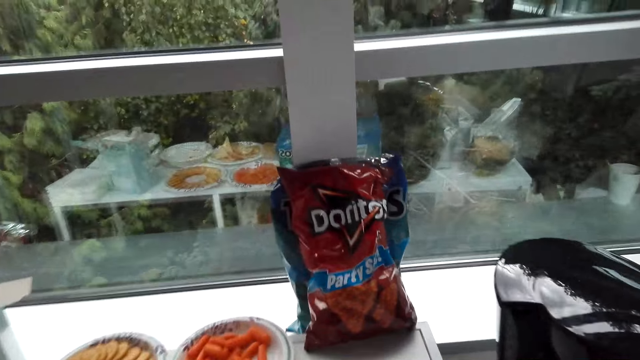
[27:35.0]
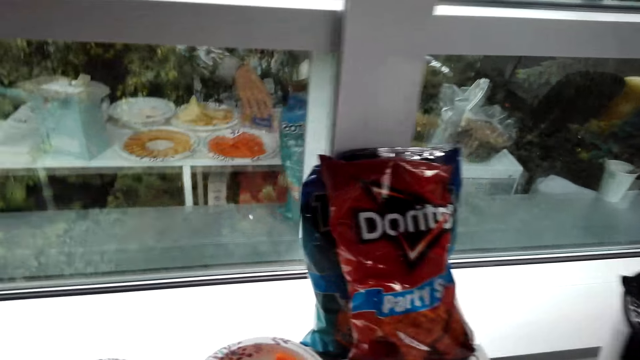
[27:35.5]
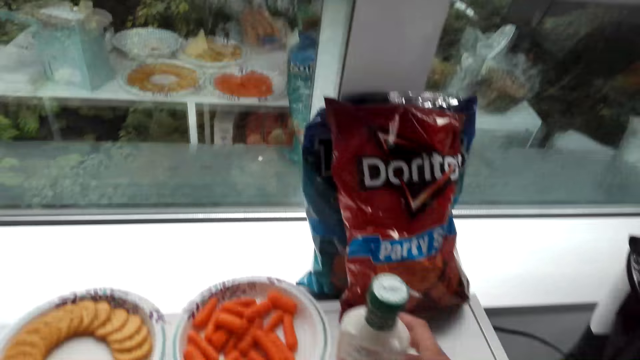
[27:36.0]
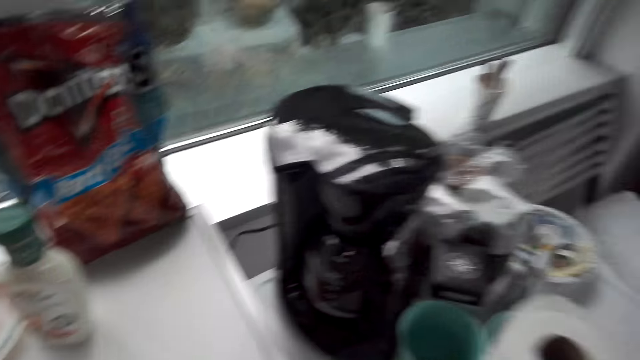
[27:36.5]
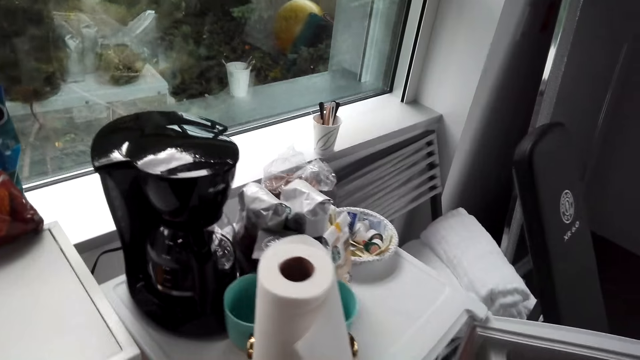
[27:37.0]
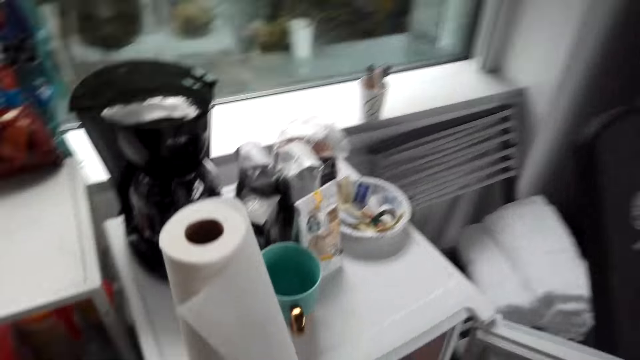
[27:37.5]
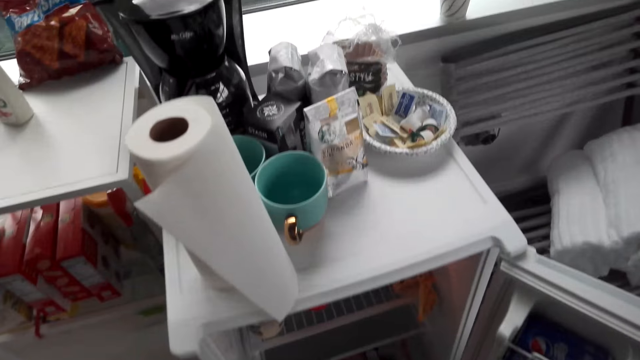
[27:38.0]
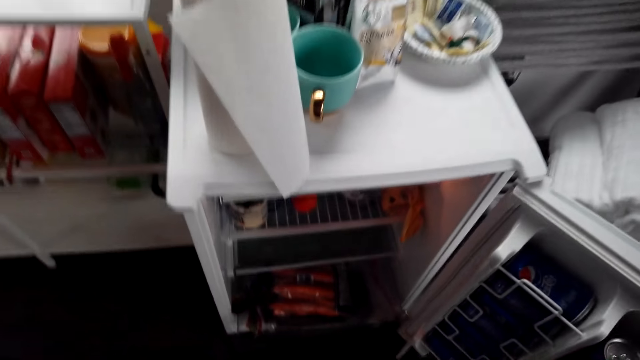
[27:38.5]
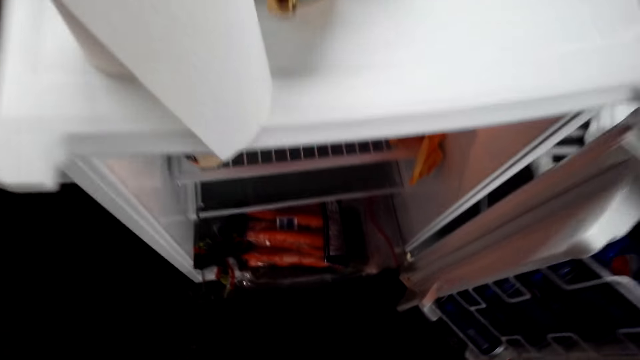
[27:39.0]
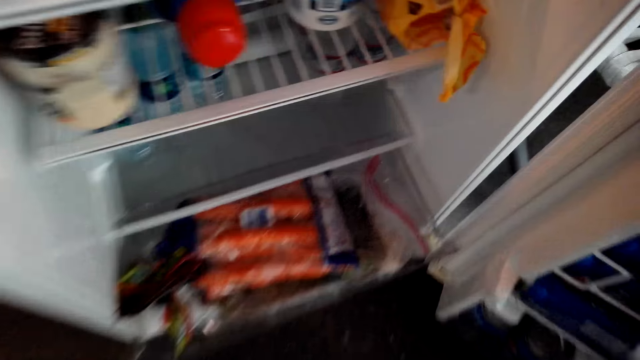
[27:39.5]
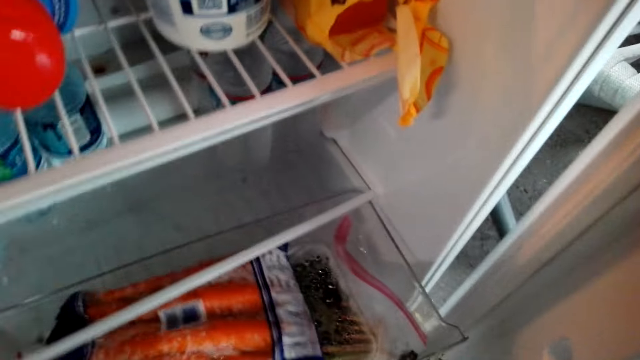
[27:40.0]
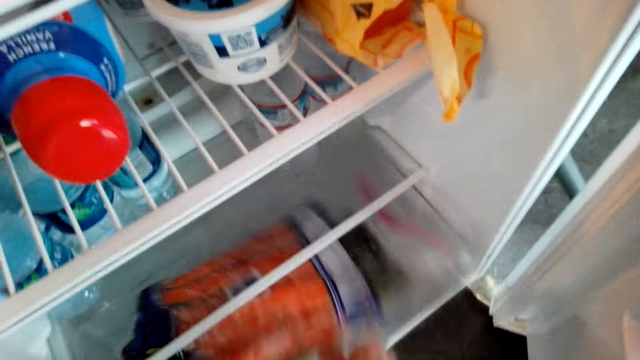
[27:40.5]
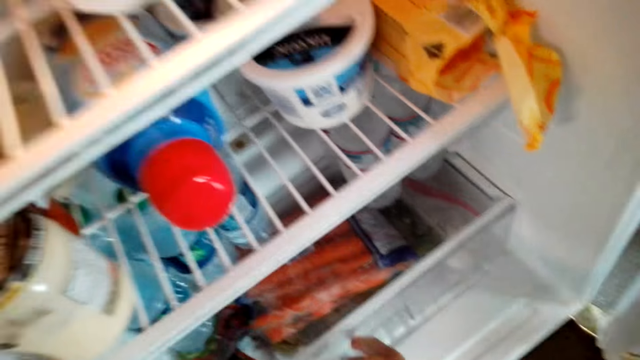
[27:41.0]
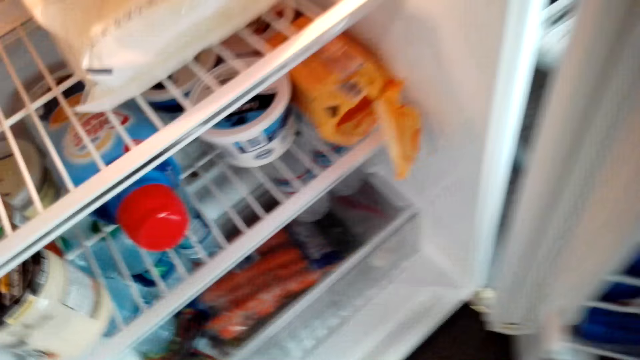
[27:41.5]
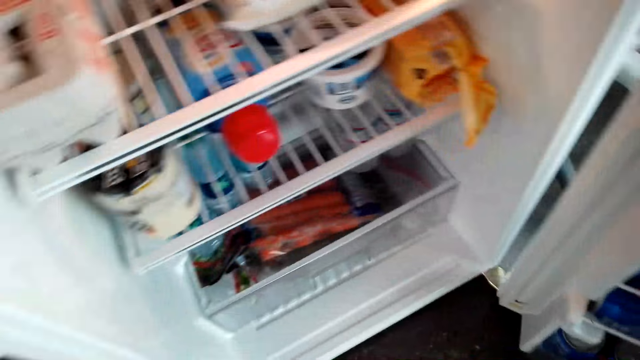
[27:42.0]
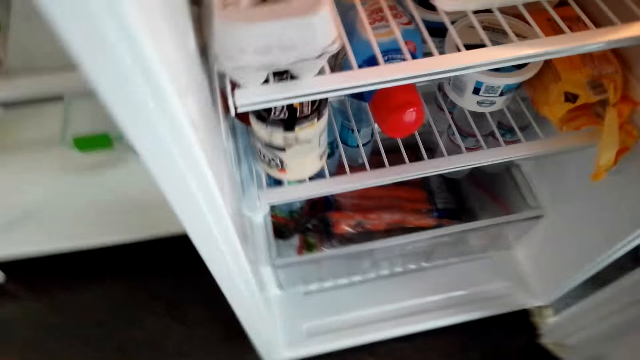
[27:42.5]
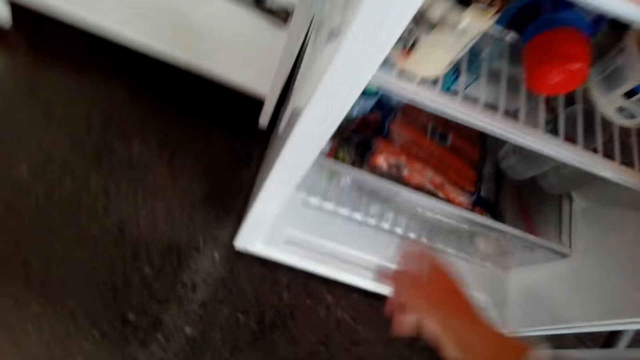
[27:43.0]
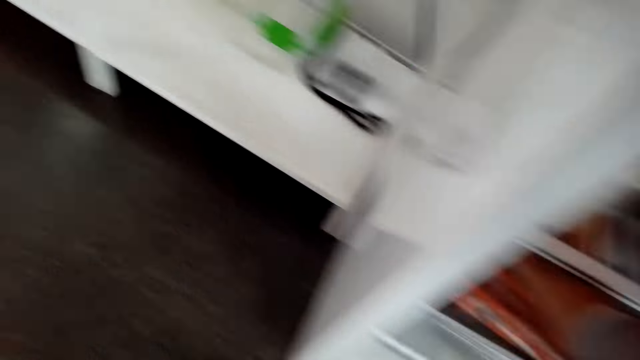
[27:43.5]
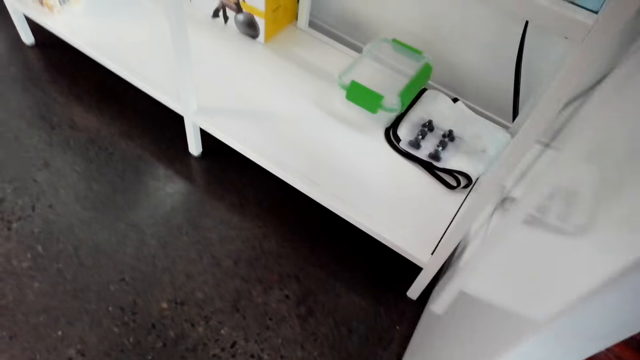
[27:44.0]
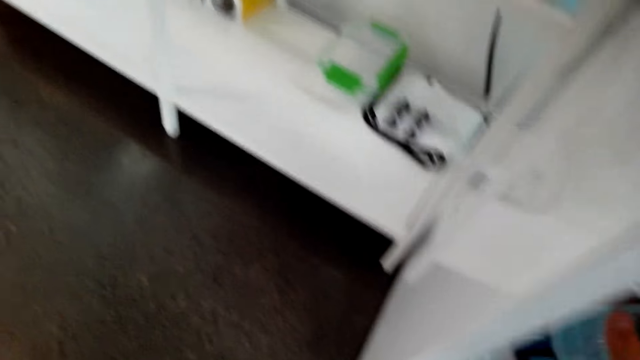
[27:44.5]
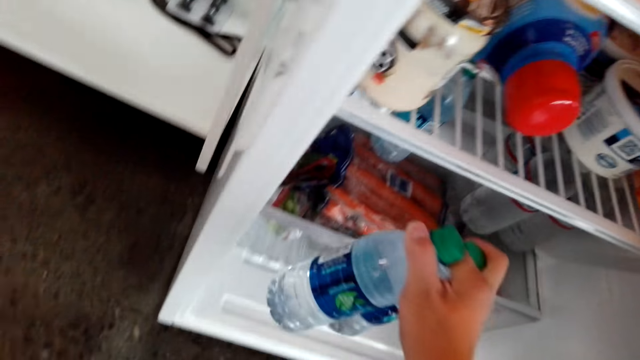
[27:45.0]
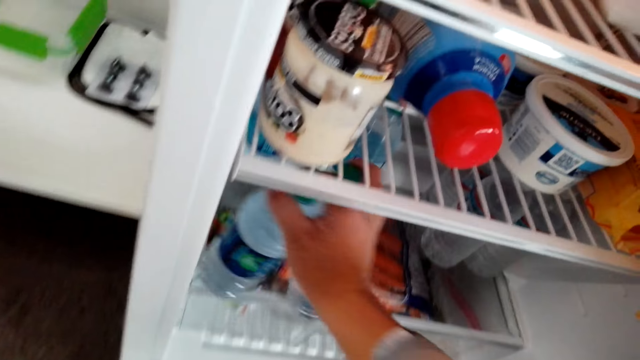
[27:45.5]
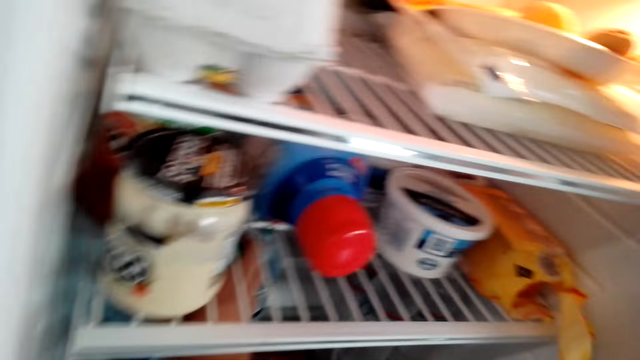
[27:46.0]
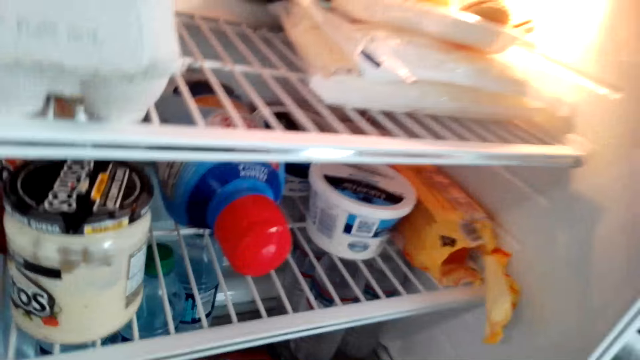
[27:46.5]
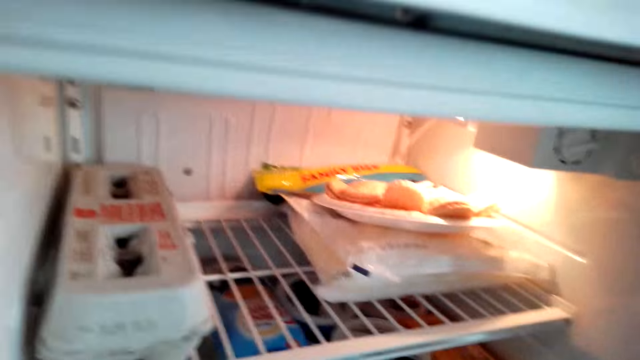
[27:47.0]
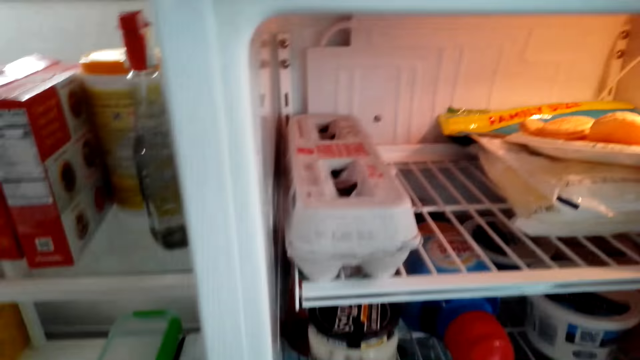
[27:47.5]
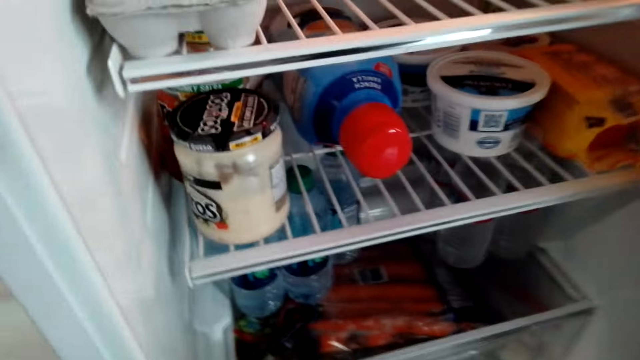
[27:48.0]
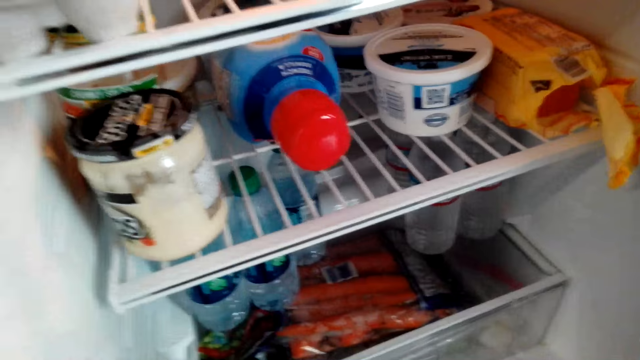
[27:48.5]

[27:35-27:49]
The camera wearer puts the bottle on the counter or table. They pull back the drawer of the fridge. They move the tray. They pick up bottles of water from the fridge. They touch the bottles of water. They return the bottles of water in the fridge.

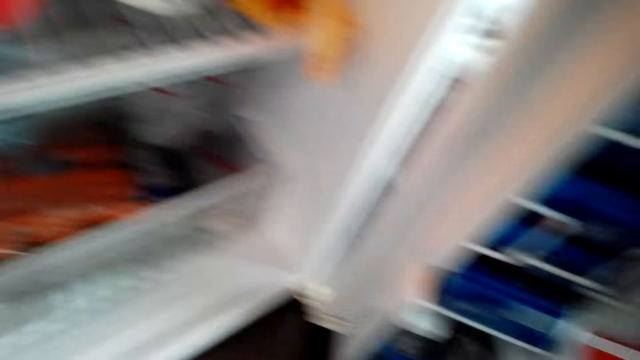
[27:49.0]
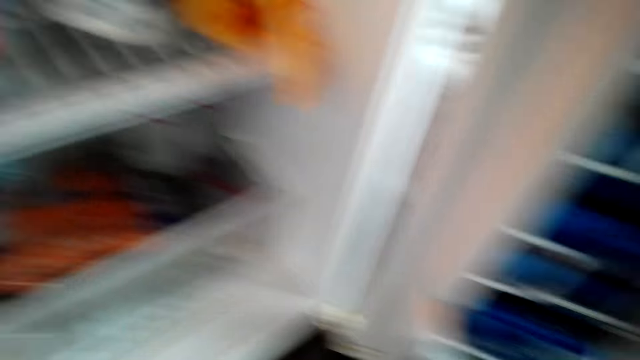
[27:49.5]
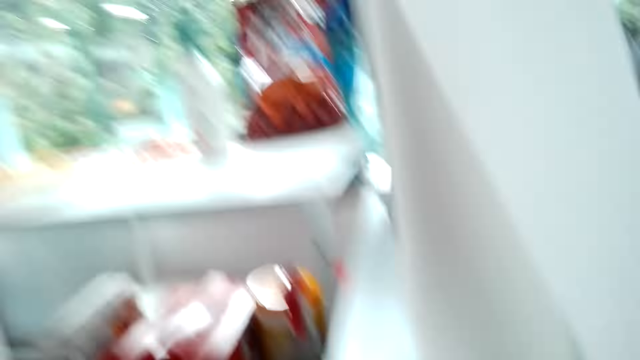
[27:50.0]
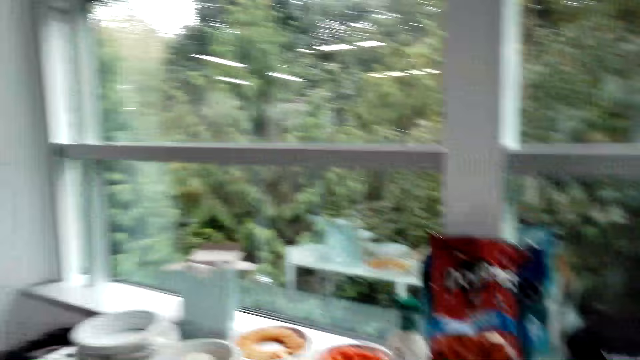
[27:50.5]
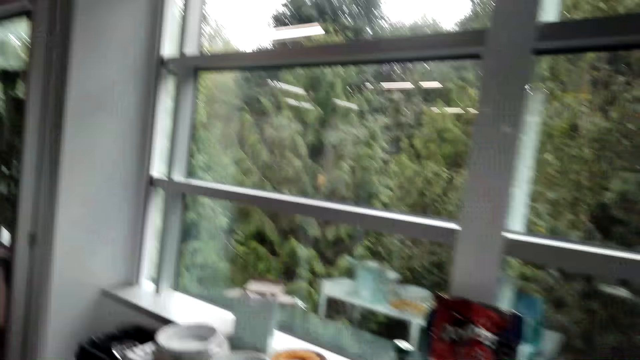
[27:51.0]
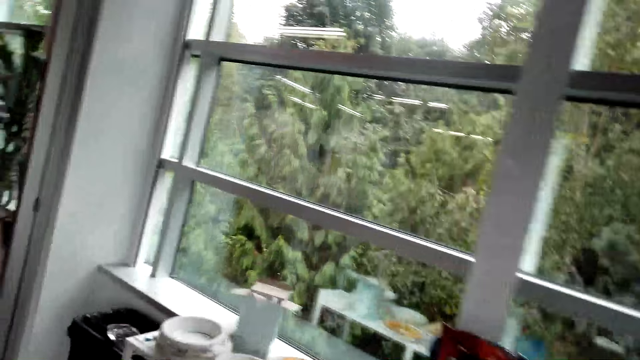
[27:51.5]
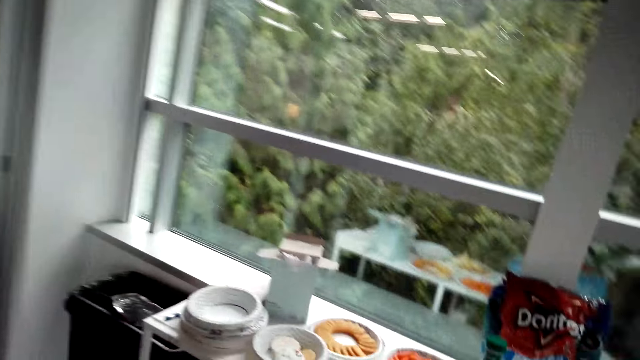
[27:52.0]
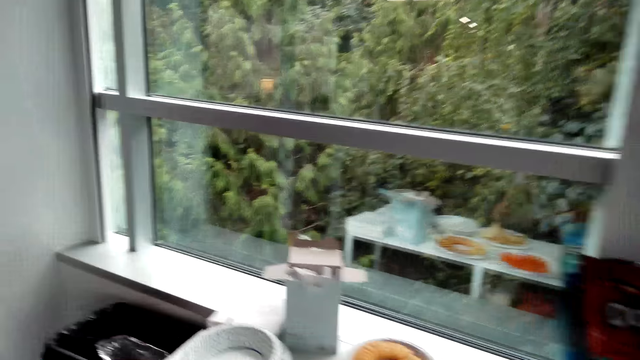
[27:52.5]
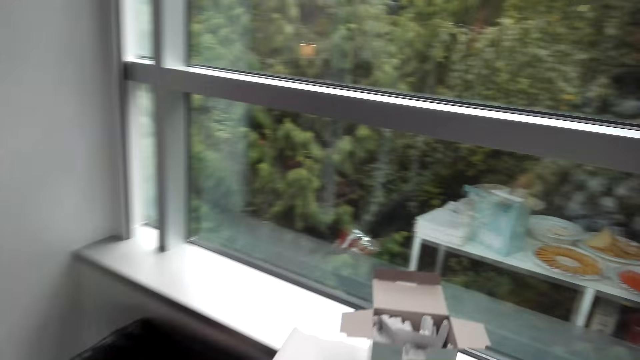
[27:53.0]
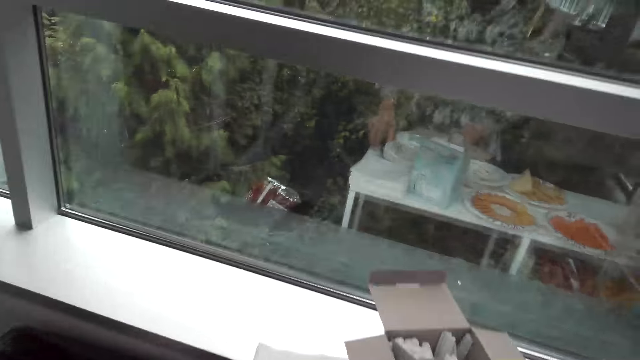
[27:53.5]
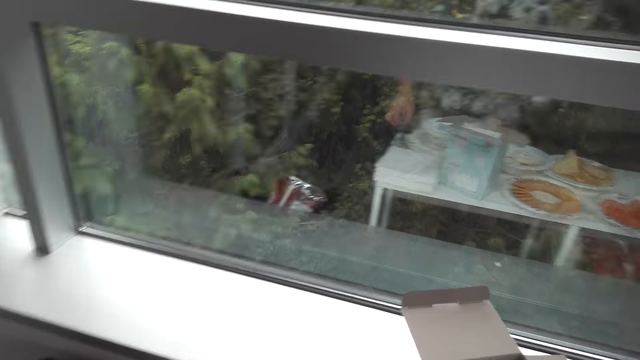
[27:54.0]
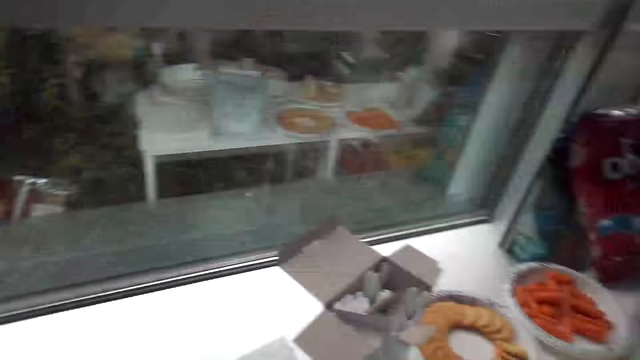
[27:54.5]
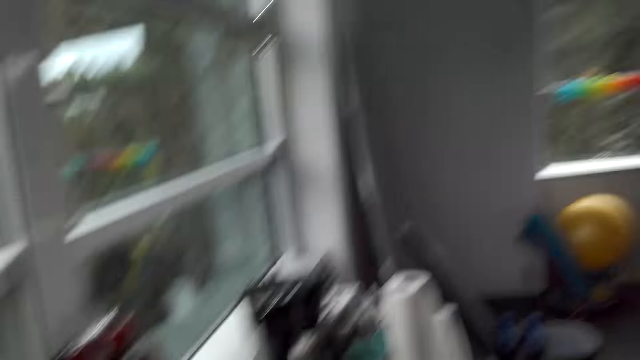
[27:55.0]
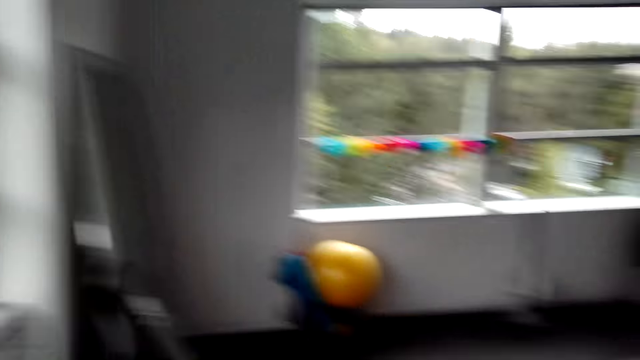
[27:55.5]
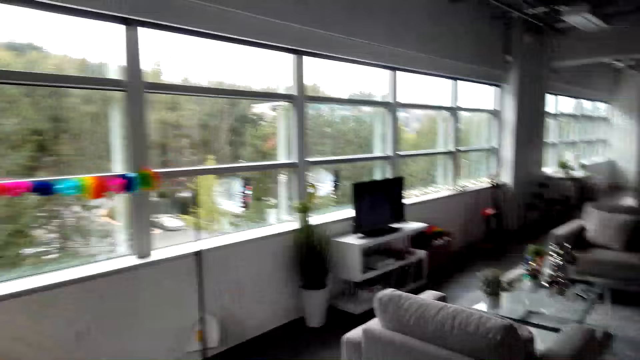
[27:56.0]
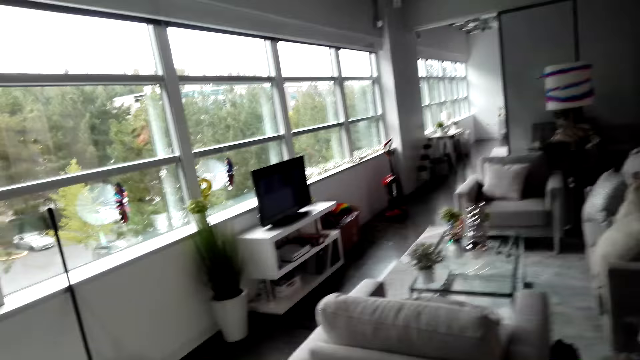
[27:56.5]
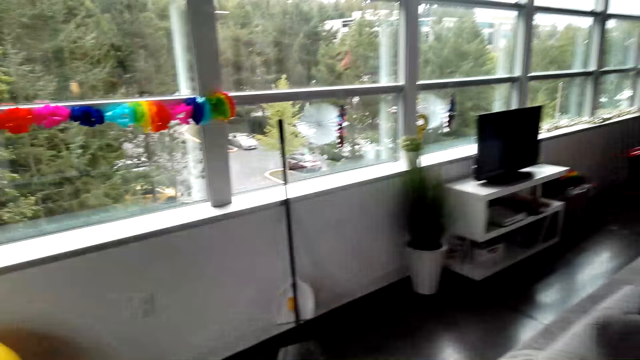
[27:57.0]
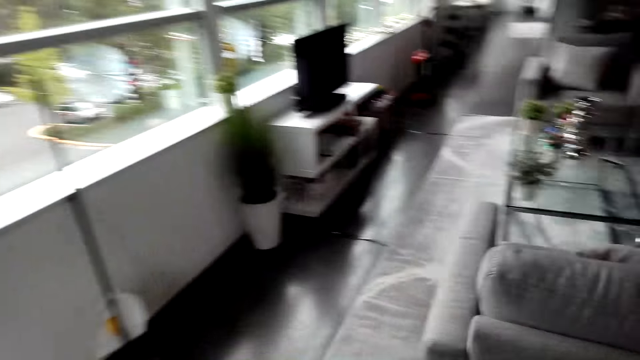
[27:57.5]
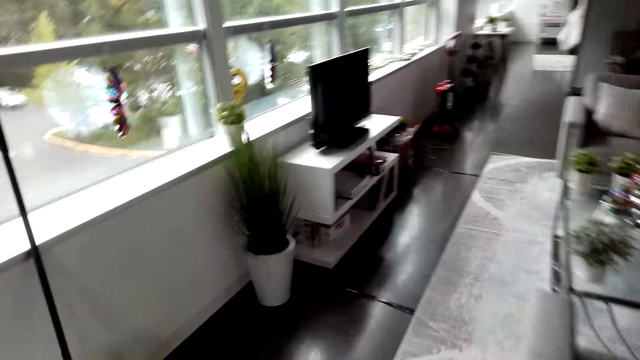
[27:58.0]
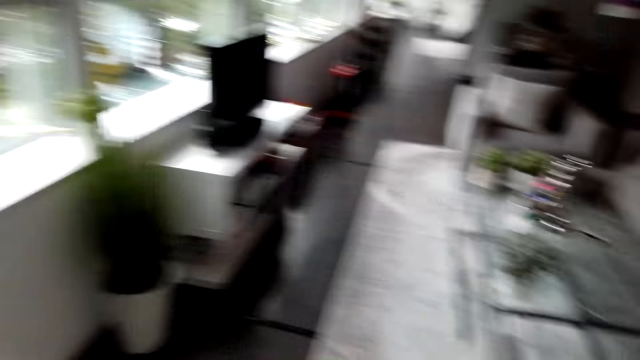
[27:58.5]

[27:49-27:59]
The camera wearer looks around. They walk around. They walk towards the living room.
